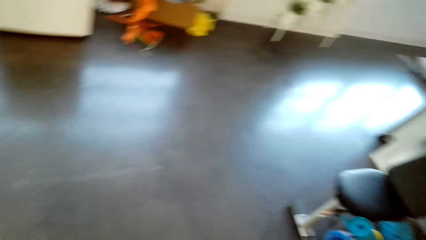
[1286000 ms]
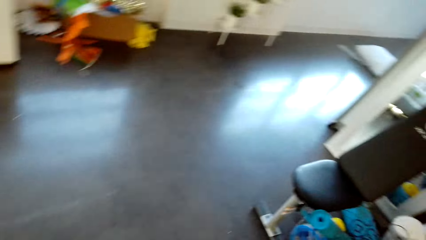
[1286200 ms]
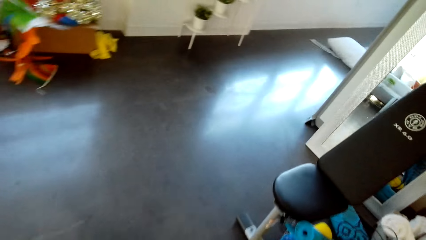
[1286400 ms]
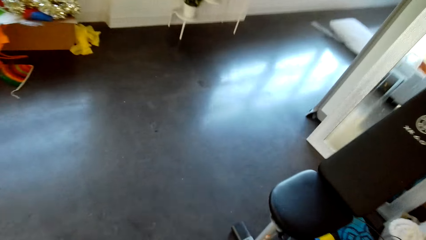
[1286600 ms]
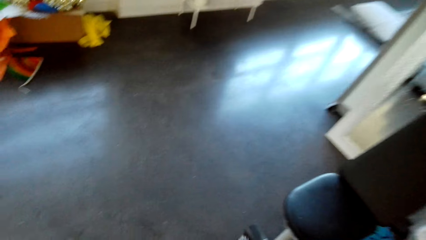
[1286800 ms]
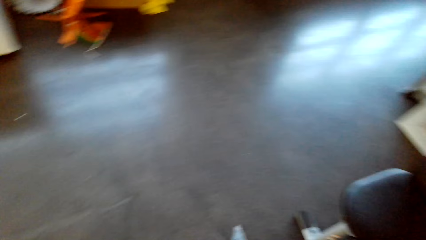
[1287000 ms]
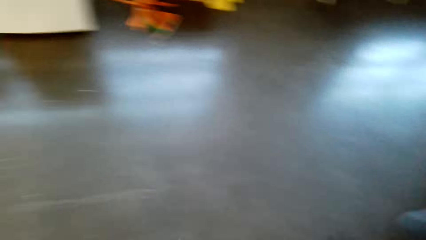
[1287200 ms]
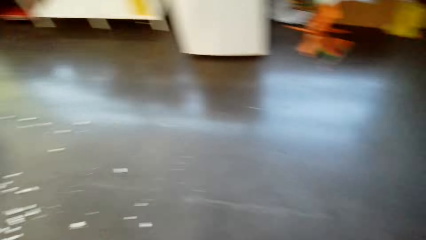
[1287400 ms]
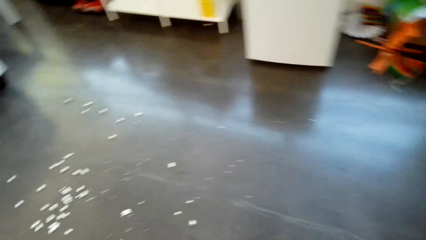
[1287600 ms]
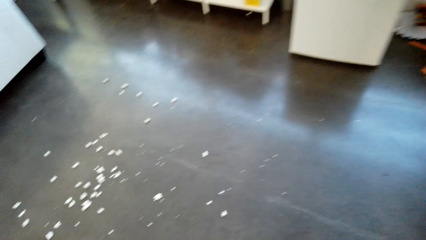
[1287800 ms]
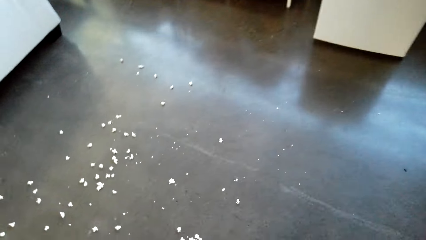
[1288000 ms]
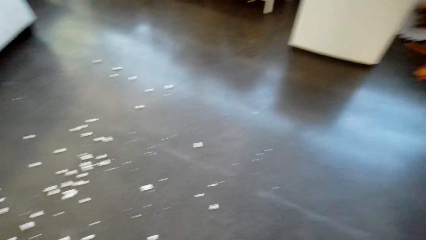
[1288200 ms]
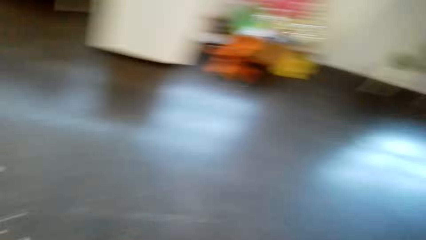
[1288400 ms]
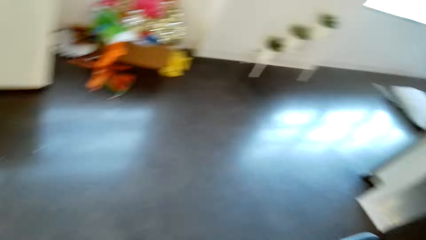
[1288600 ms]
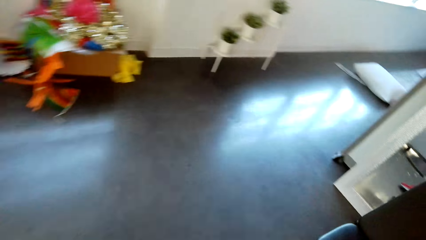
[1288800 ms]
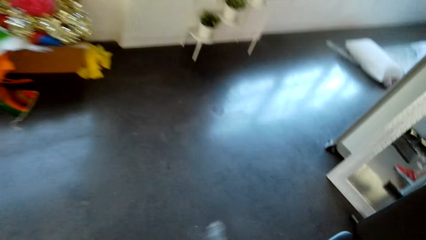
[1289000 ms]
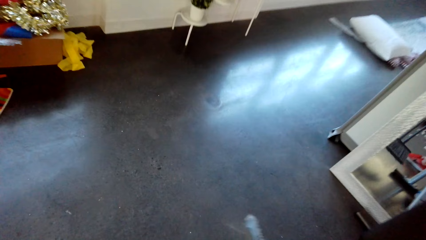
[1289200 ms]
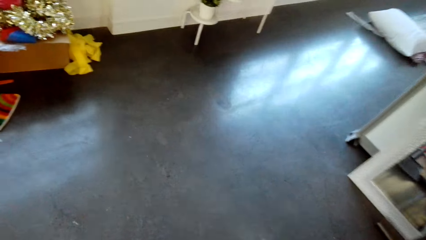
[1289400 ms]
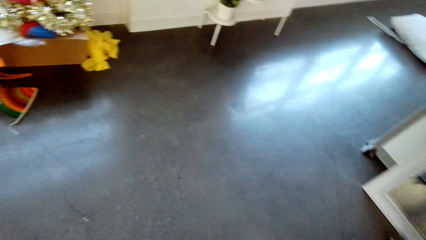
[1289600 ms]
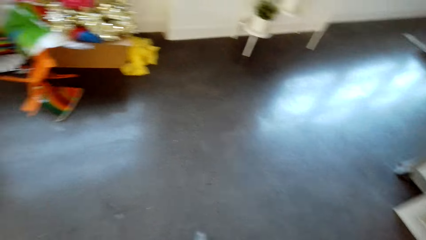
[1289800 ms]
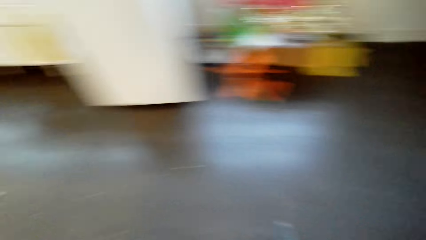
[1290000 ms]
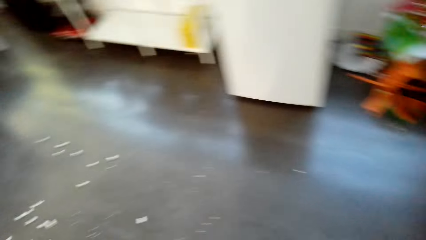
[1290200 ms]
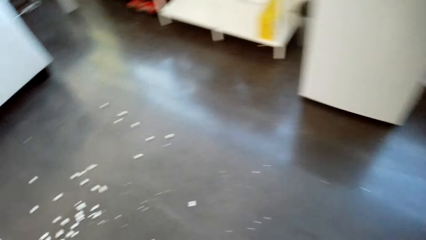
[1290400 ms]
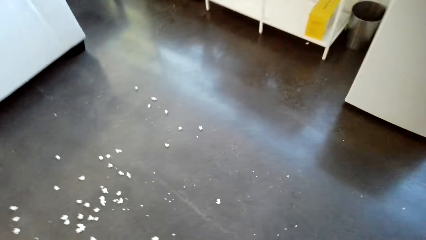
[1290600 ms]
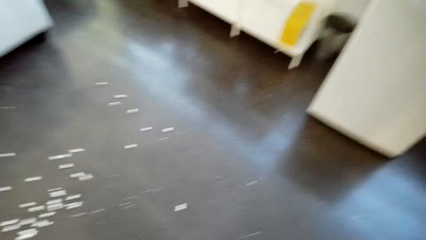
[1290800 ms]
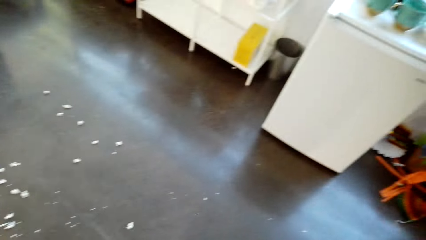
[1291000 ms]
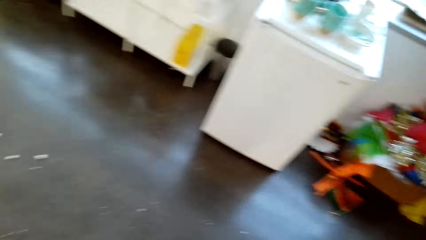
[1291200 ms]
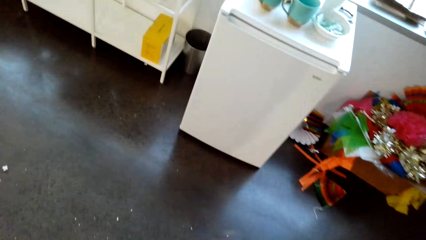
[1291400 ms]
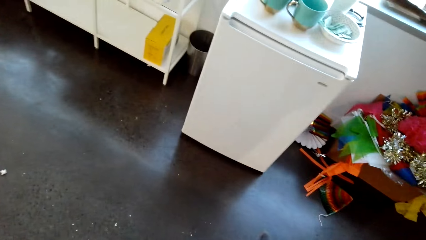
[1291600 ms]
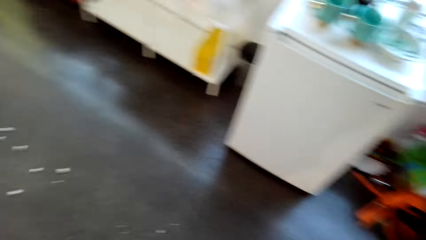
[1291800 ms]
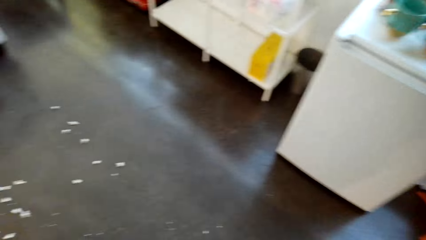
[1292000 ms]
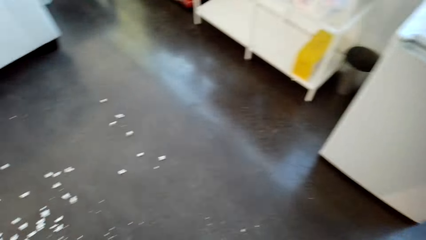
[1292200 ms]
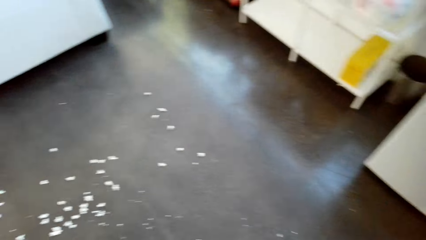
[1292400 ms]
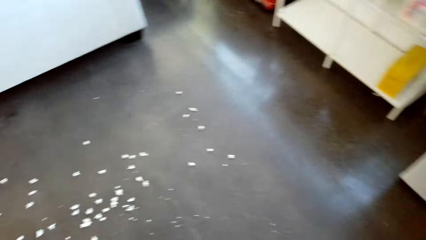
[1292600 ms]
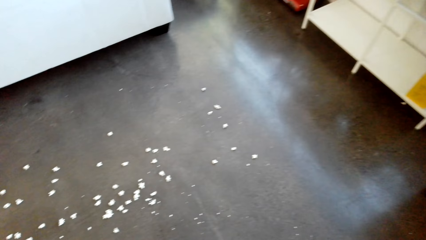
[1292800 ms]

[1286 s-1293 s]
The camera wearer sweeps the floor with a brush.

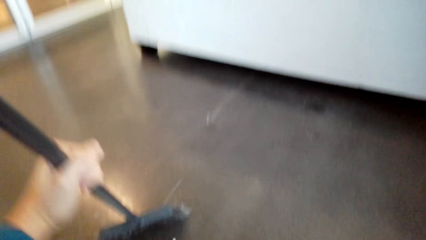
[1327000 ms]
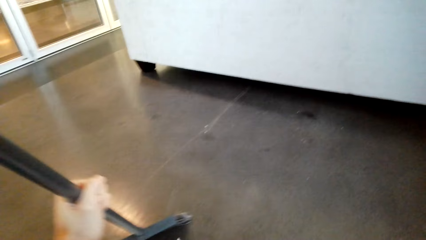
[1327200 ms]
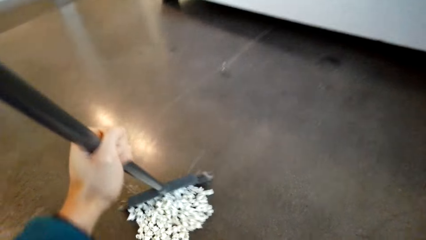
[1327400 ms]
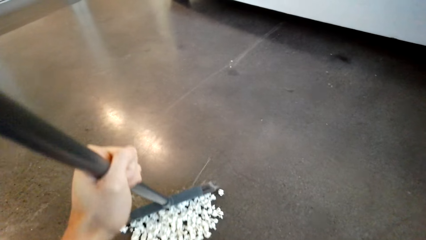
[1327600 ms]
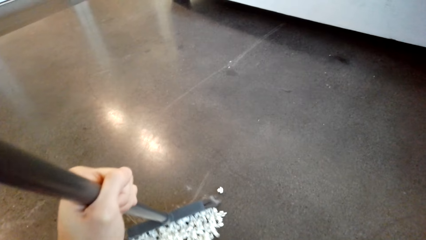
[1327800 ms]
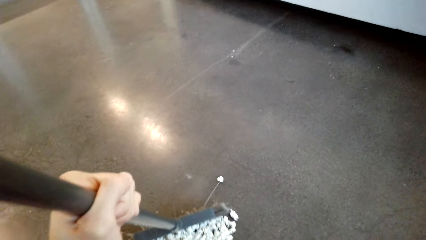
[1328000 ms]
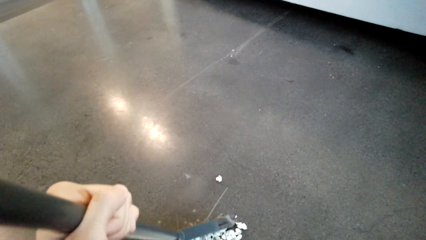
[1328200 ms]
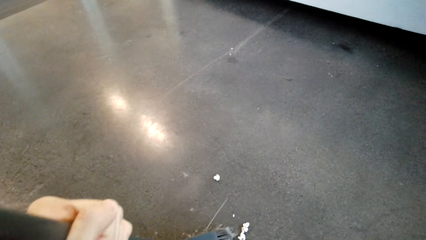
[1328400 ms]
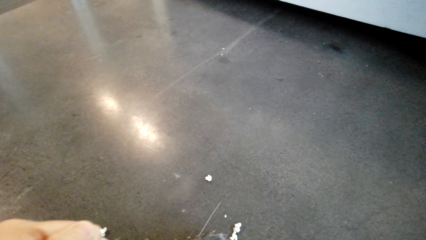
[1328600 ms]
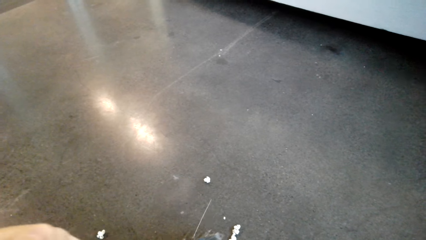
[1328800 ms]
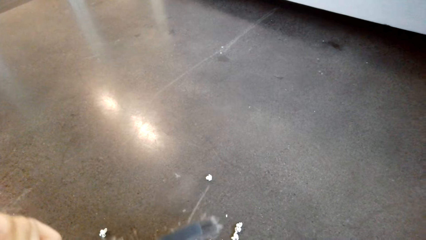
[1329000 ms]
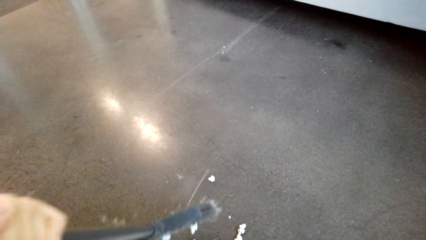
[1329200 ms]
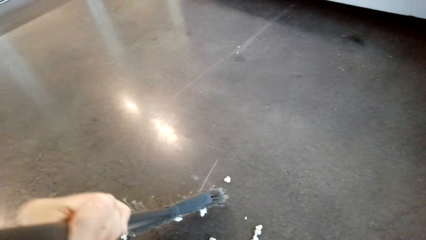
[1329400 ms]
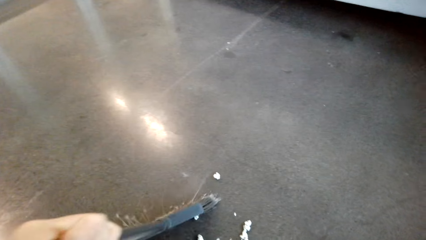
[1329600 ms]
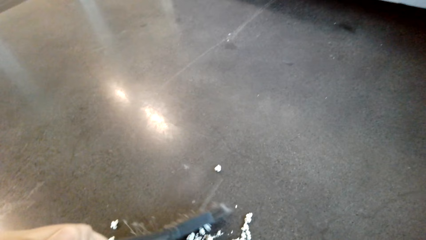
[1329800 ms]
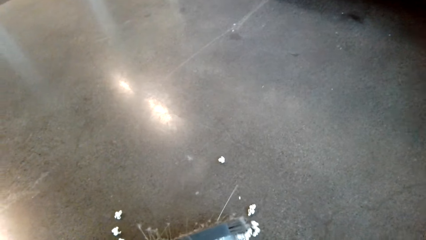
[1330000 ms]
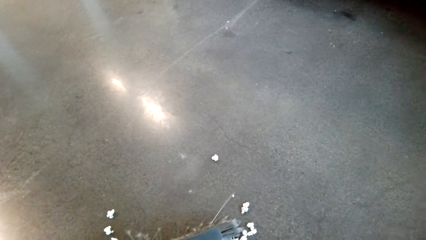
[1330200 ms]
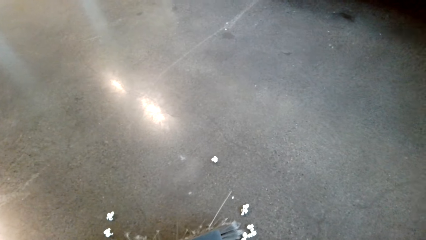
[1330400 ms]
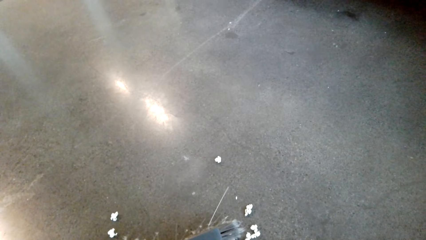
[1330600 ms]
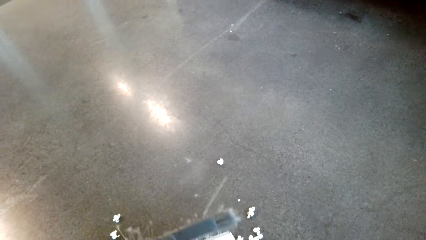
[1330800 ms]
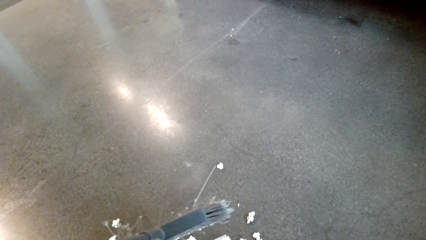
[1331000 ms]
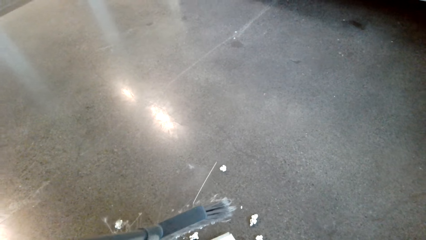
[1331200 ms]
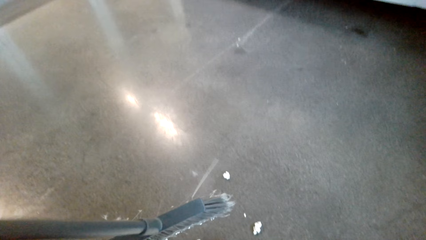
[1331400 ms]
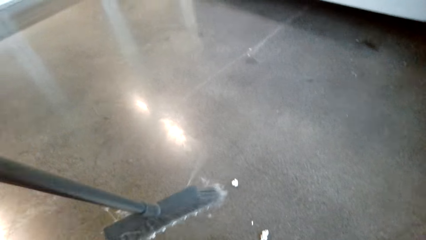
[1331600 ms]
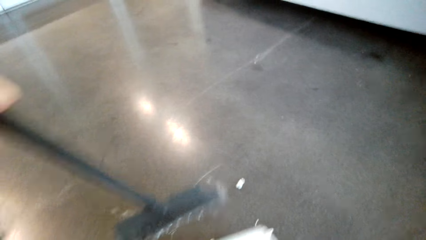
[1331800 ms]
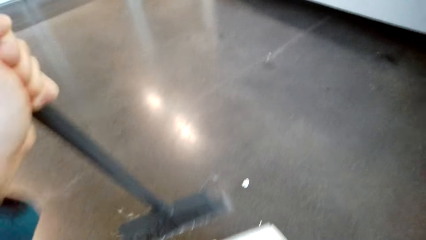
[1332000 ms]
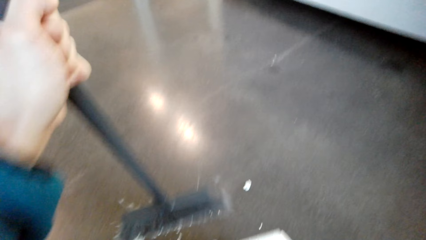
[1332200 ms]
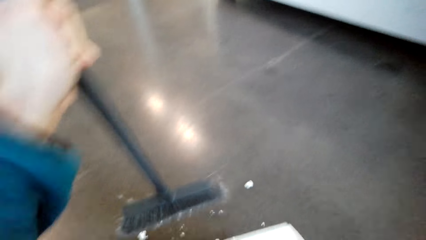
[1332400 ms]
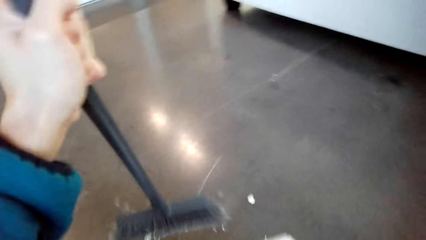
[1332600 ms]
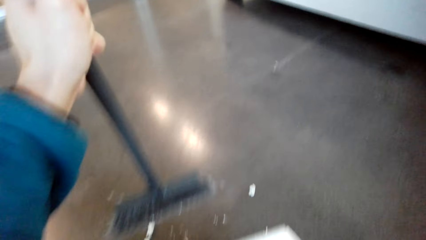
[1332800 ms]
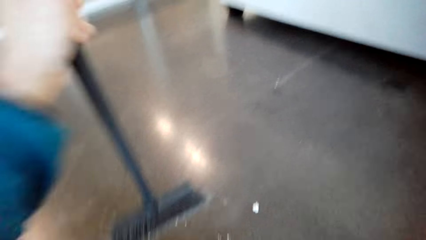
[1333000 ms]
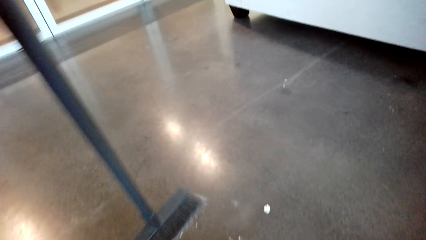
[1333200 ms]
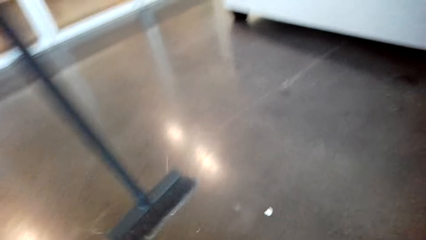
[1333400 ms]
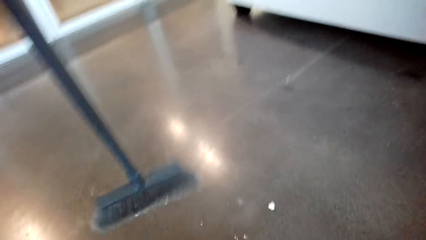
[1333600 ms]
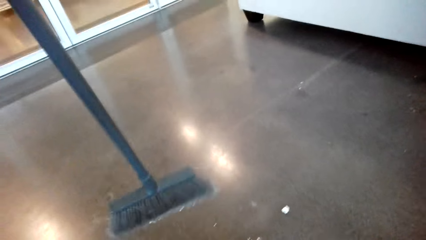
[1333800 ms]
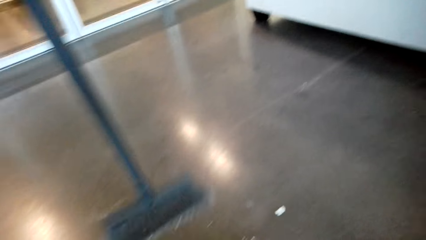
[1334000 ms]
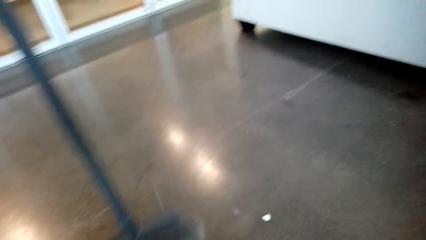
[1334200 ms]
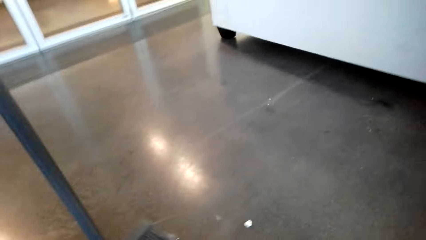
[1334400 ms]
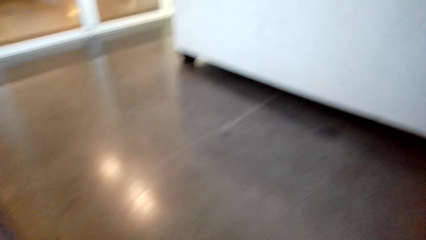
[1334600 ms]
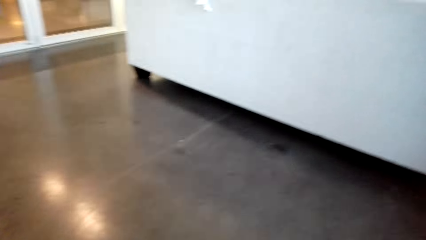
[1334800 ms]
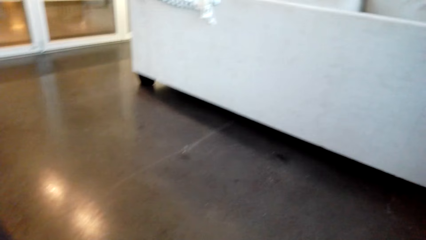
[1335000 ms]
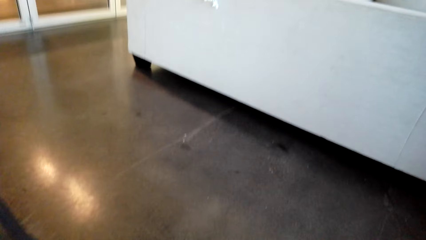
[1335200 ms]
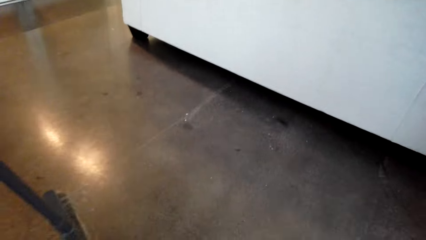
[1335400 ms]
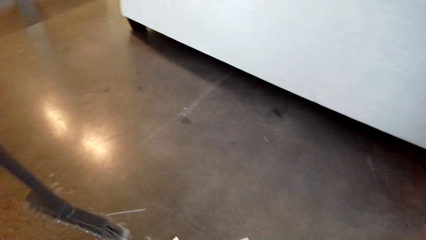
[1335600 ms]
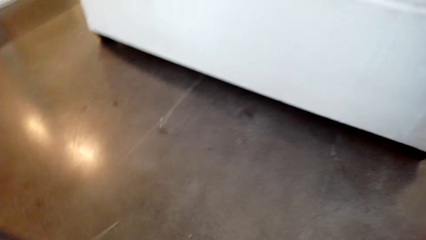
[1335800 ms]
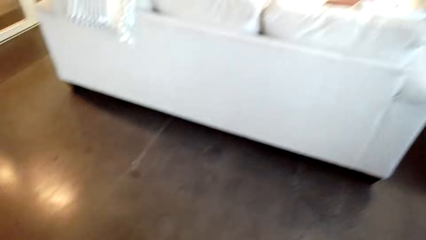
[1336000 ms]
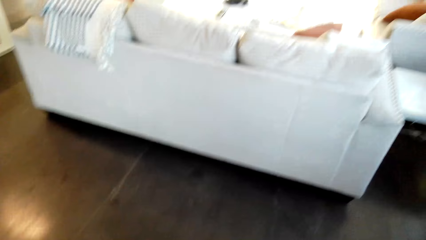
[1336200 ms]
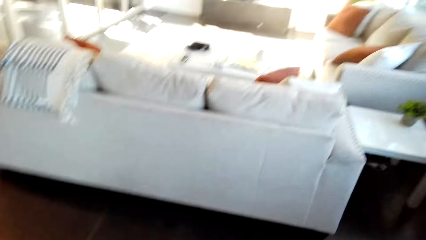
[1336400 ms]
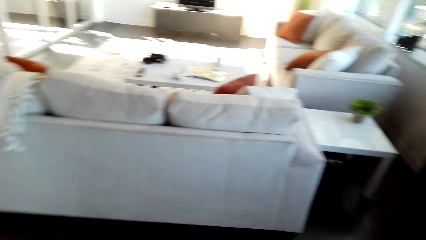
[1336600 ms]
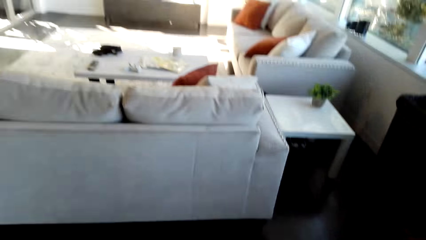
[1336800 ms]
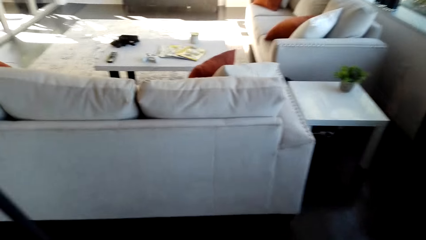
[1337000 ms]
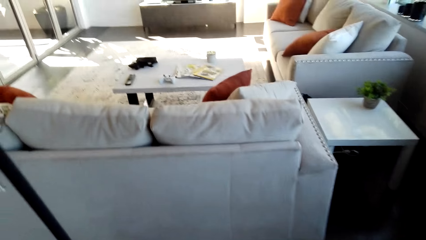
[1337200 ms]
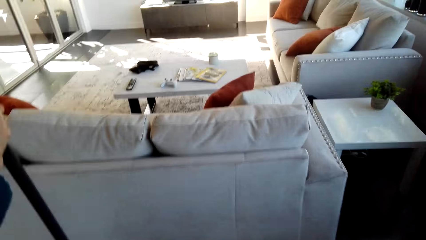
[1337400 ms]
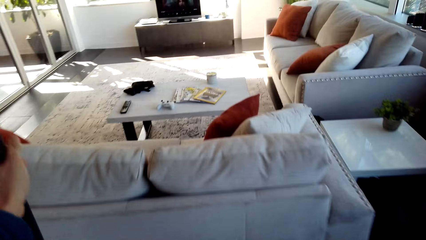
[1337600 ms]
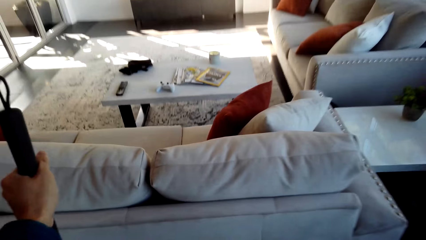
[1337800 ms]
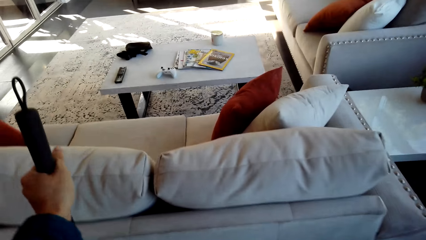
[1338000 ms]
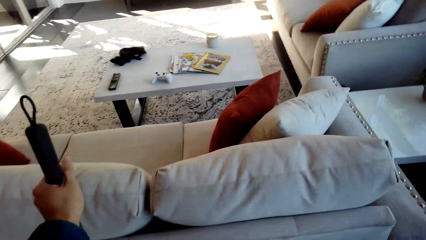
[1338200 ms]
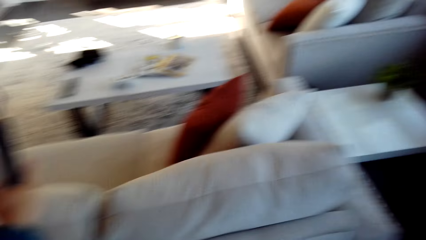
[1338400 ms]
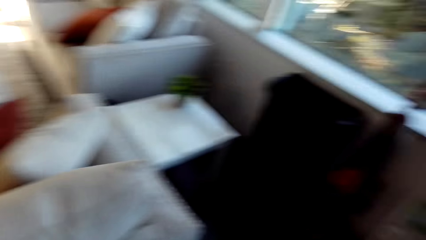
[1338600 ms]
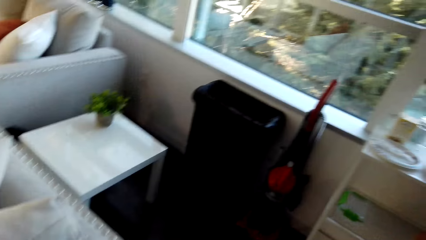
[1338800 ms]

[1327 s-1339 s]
The camera wearer sweeps the dirt in the dustpan. They put the broom against the sofa and walk around.
